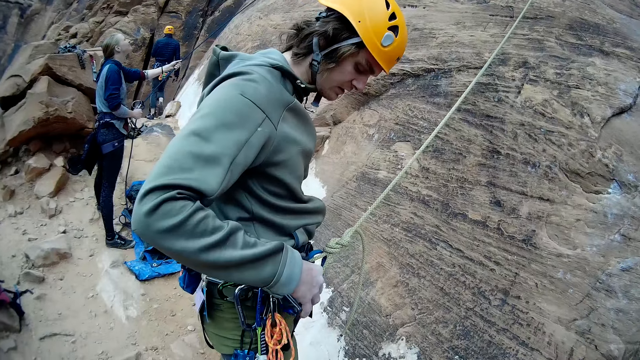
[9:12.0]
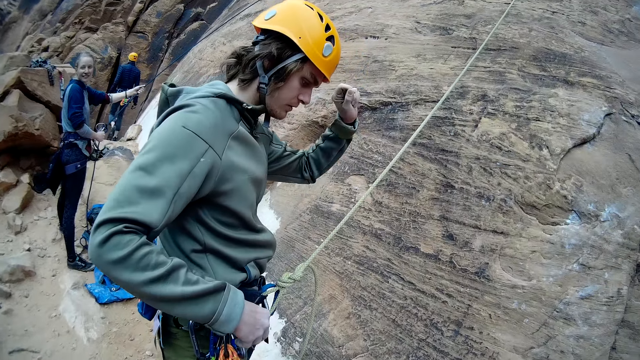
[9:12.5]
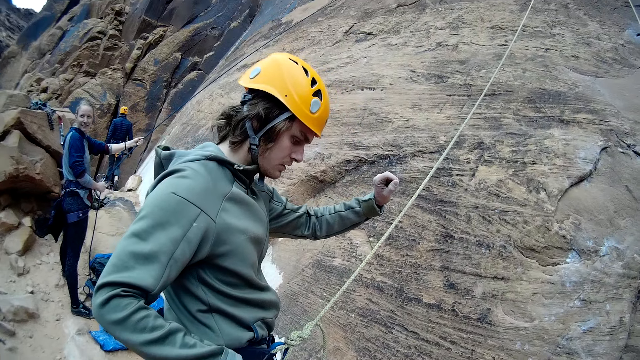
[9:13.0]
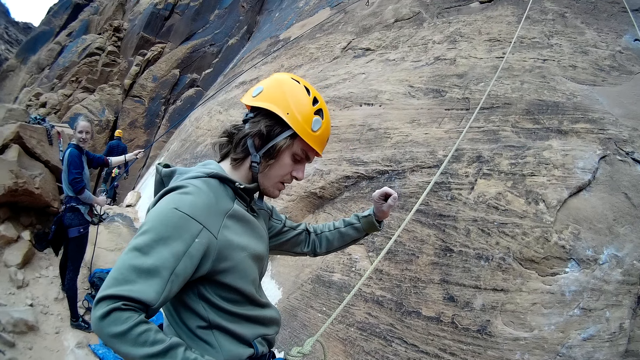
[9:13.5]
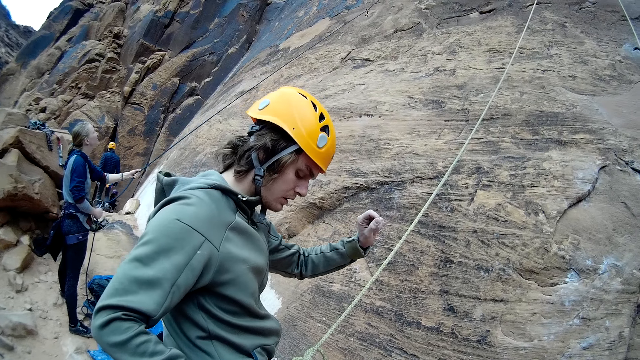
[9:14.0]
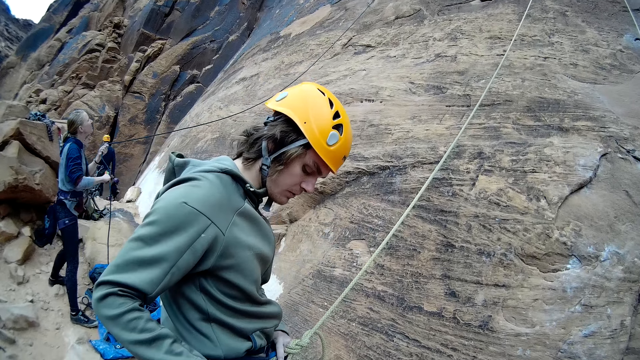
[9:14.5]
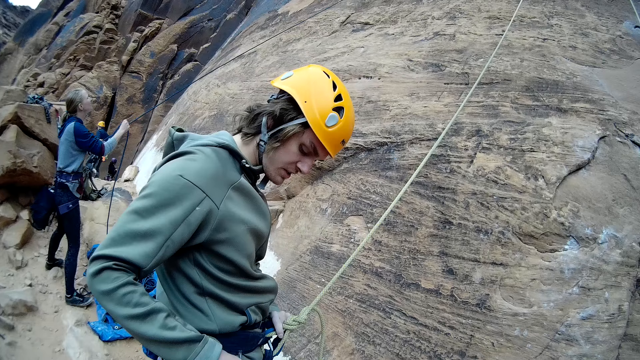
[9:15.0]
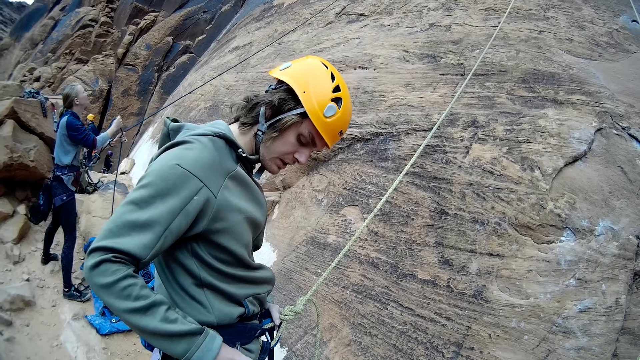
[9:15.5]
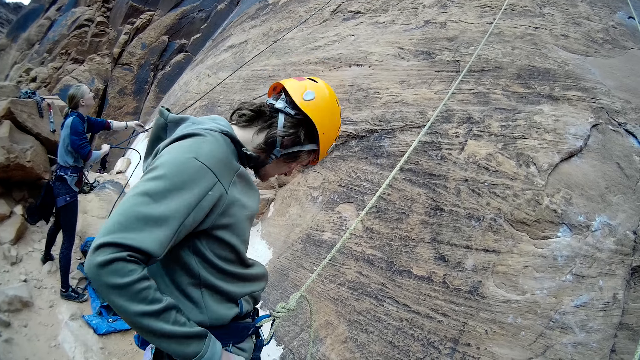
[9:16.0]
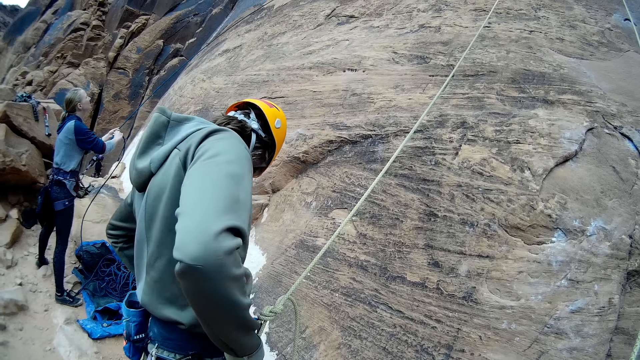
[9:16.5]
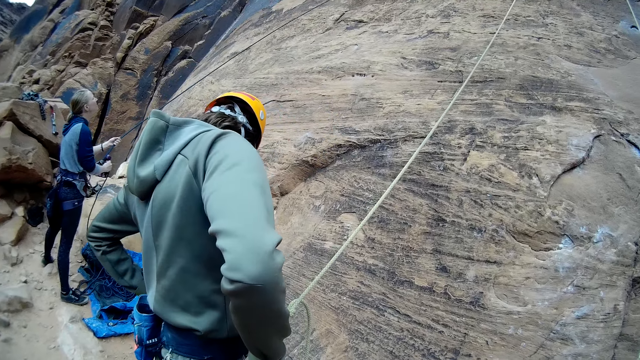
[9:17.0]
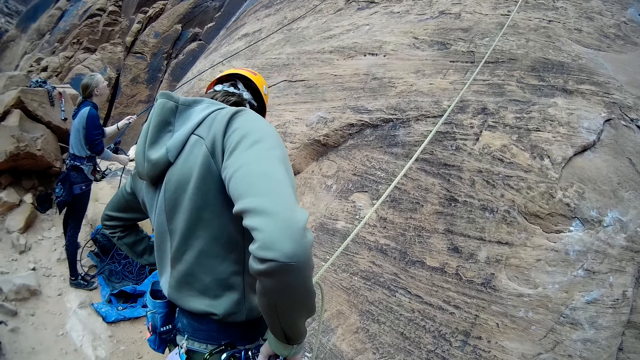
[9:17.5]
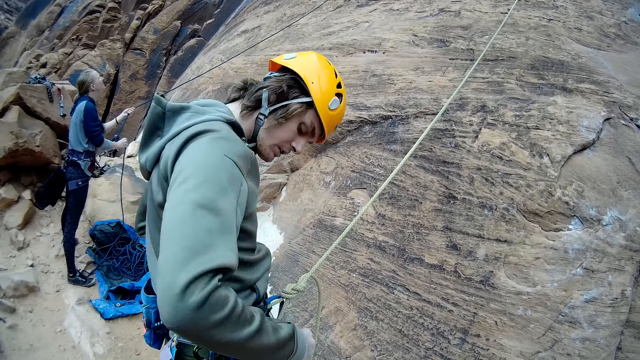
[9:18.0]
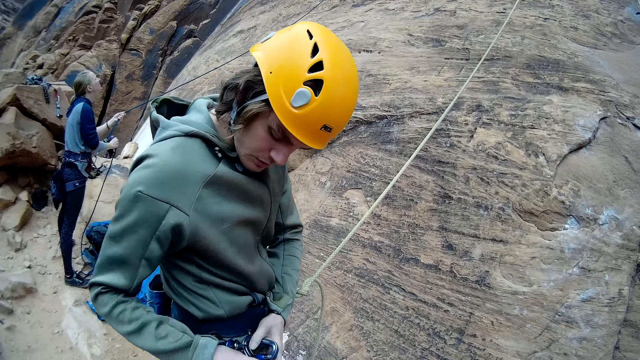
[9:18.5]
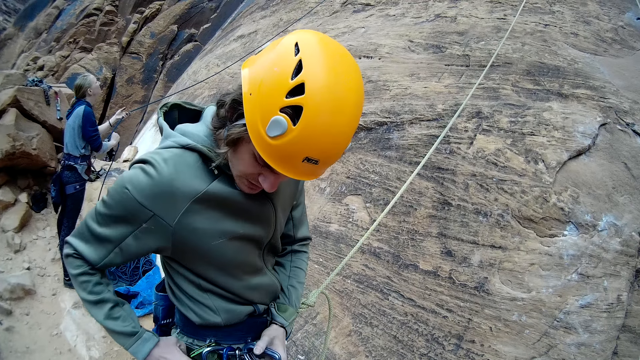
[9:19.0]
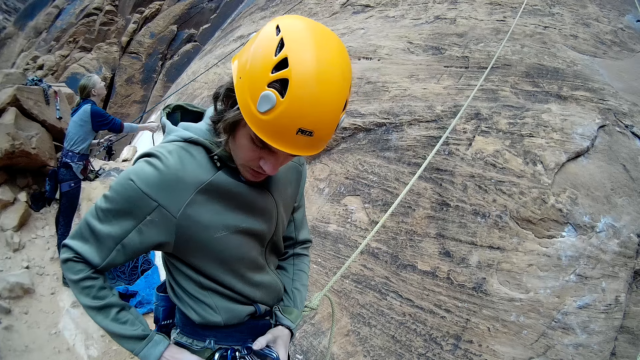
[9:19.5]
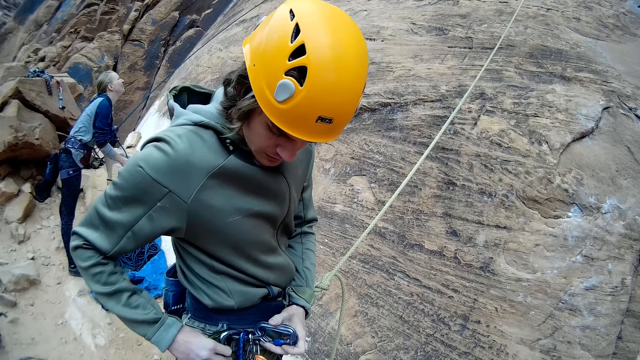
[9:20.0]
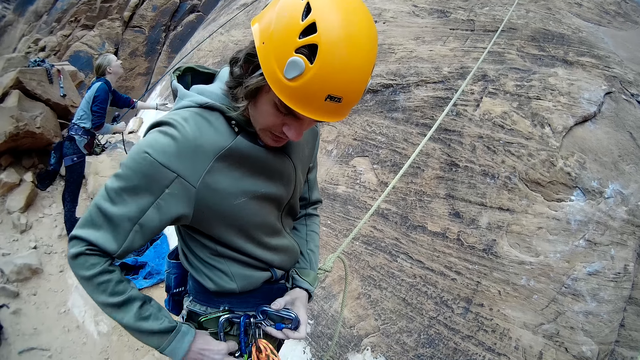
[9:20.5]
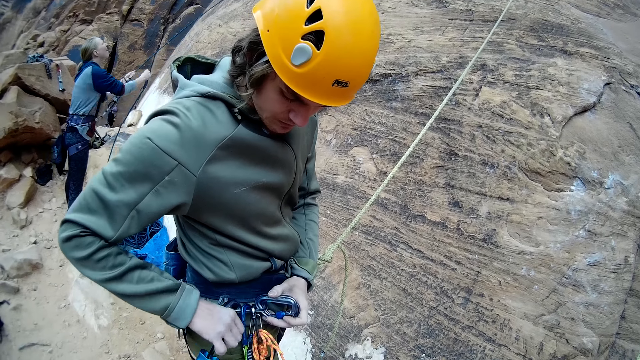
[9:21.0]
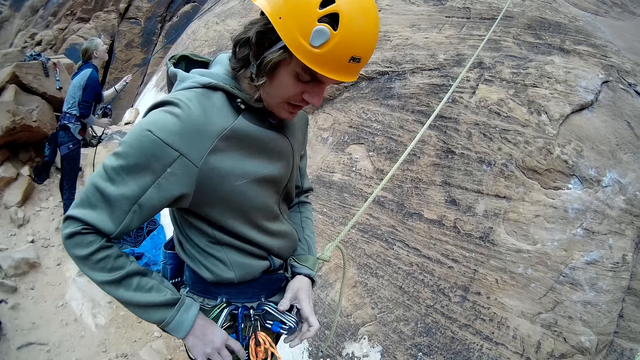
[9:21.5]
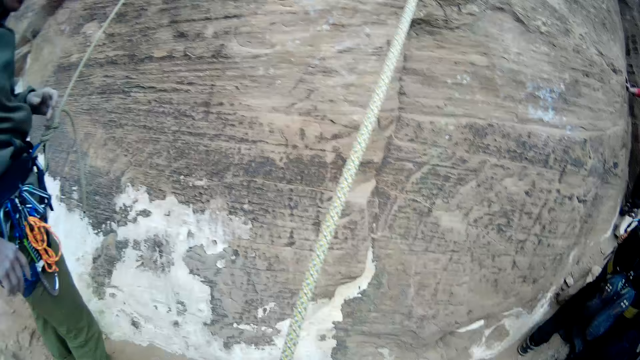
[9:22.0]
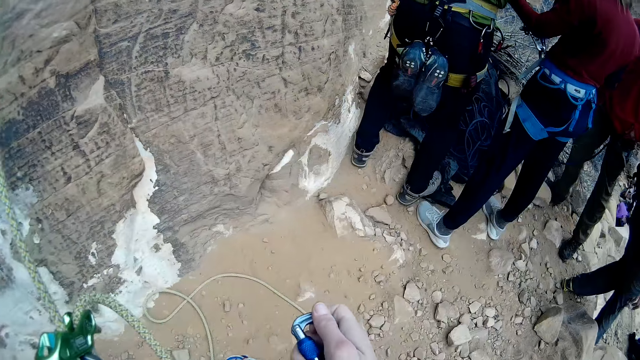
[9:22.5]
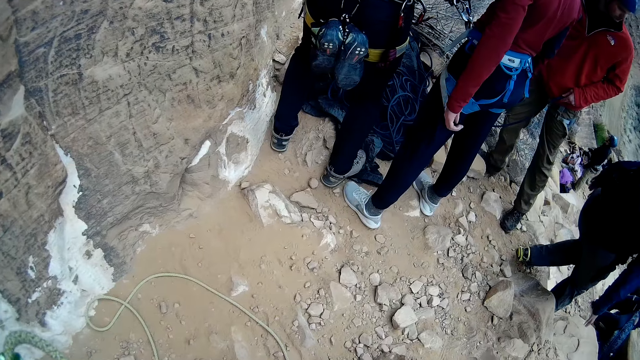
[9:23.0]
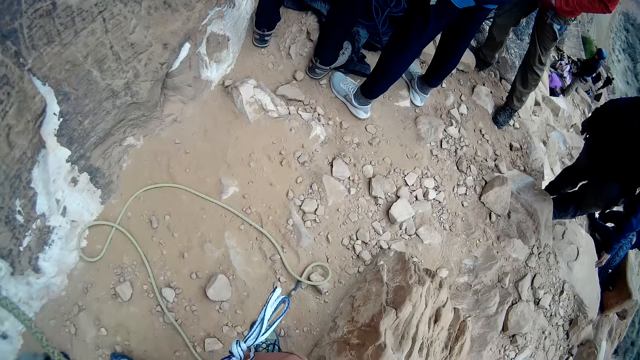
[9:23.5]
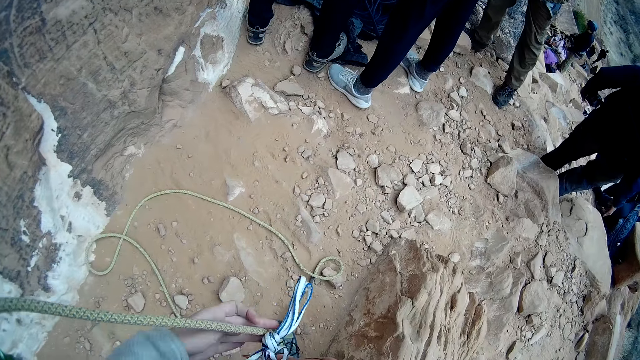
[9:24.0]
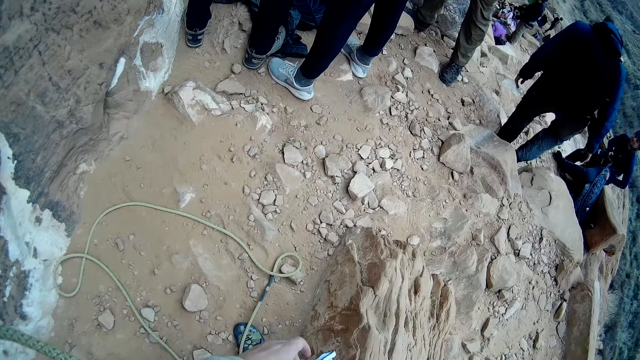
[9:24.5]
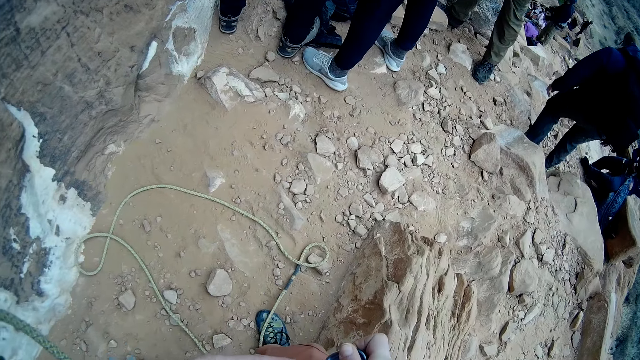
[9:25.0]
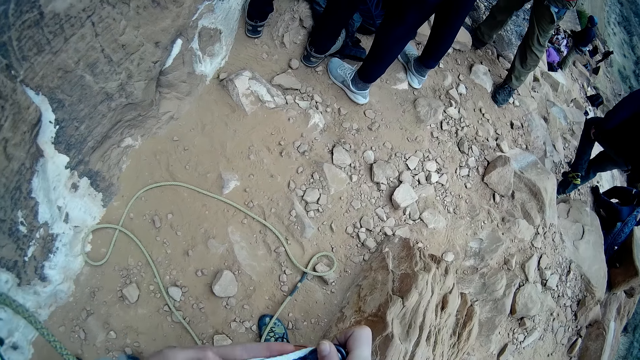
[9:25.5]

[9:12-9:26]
A woman pulls a rope. Another woman whirls a climbing rope on the quickdraws. A man turns his head to the left. The other woman whirls the climbing rope on the quickdraws. The man turns his head to the right. The other woman whirls the climbing rope on the quickdraws. The man holds the carabiners. The other woman pulls the climbing rope. She whirls the climbing rope on the quickdraws. The camera wearer looks around and holds a carabiner. The first woman lowers her left hand. A third woman walks down the rocks. The camera wearer holds the climbing rope.

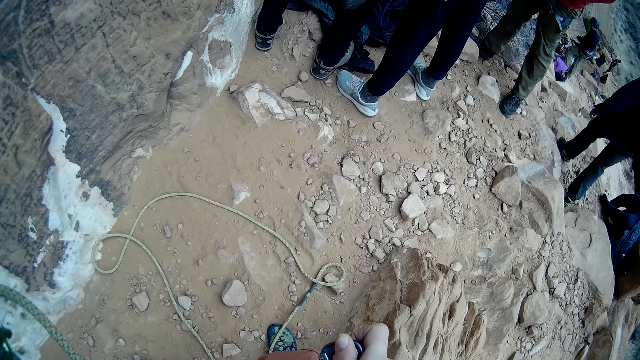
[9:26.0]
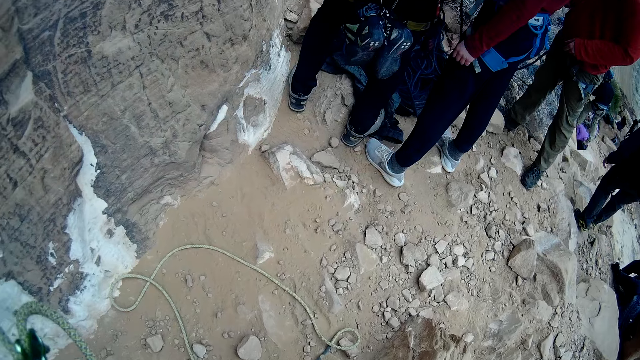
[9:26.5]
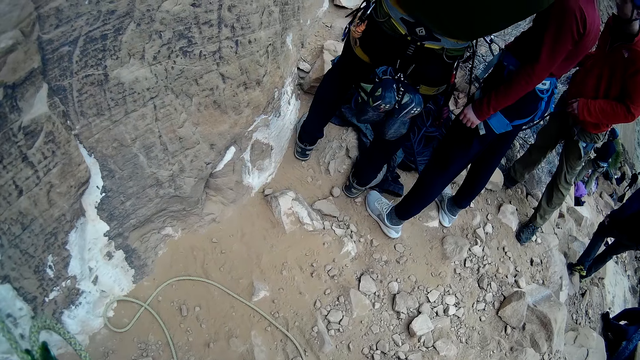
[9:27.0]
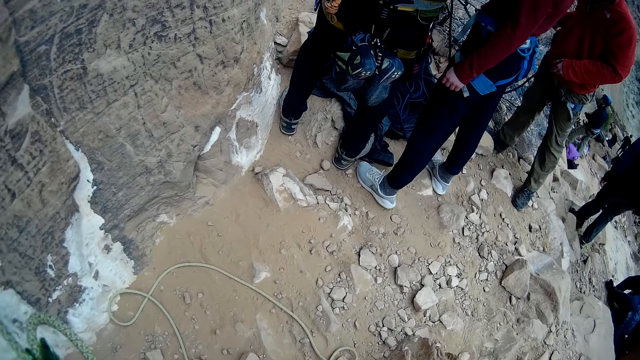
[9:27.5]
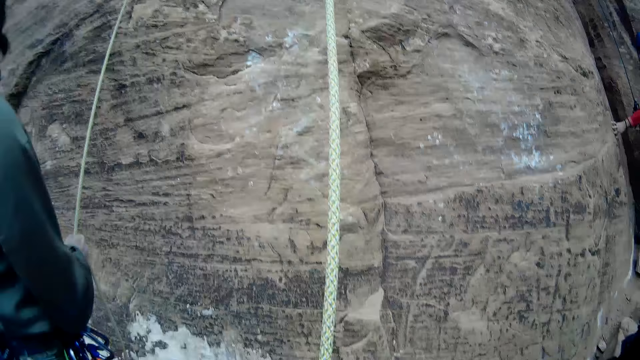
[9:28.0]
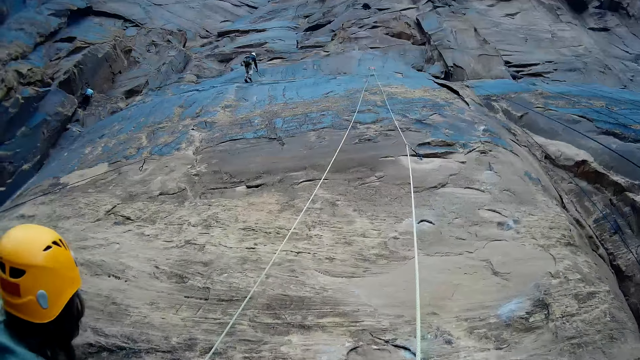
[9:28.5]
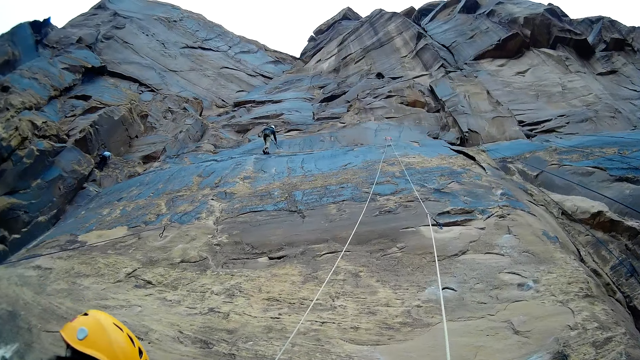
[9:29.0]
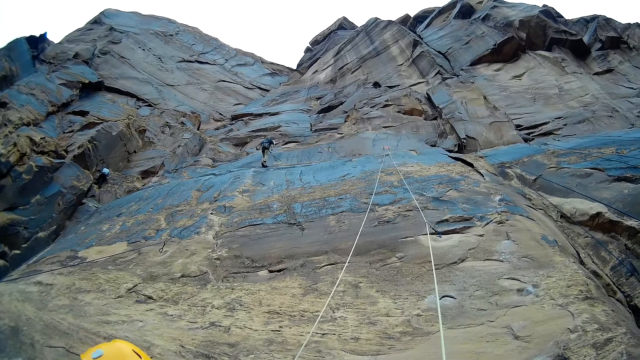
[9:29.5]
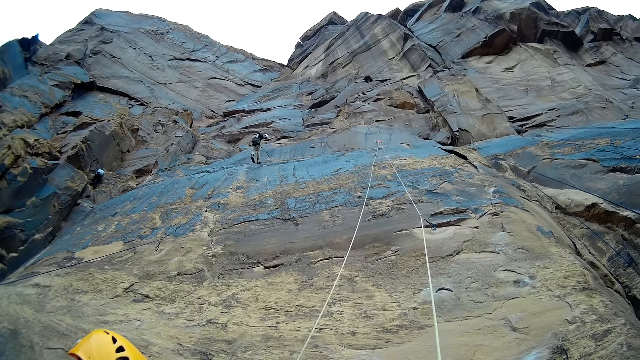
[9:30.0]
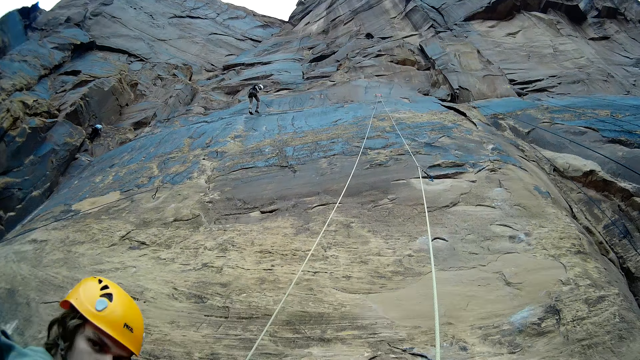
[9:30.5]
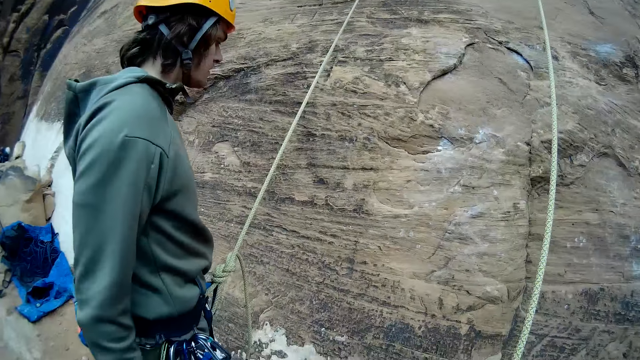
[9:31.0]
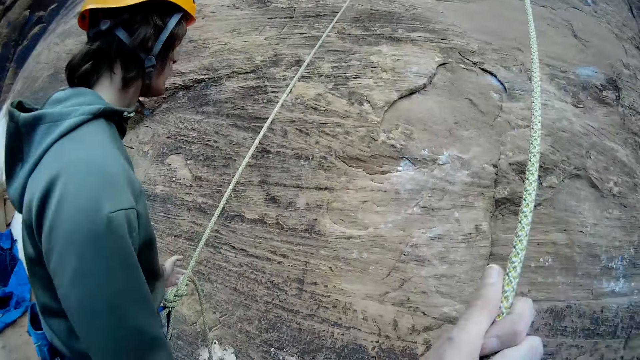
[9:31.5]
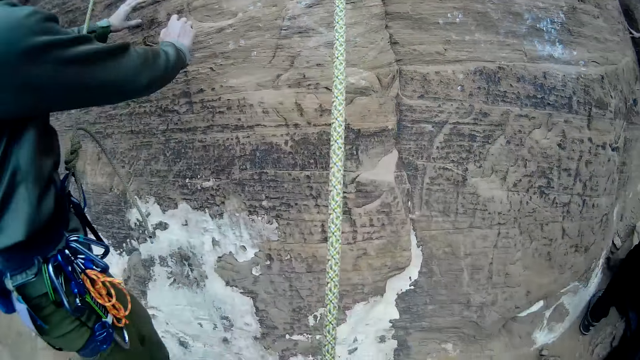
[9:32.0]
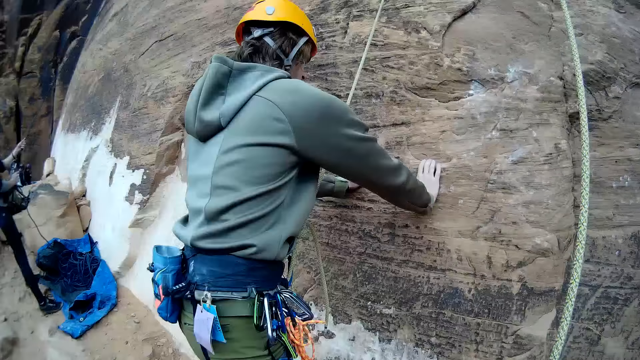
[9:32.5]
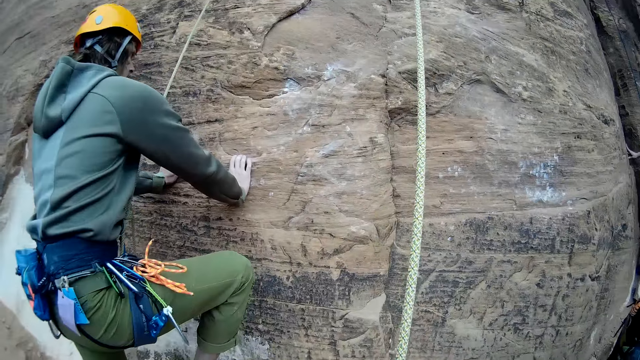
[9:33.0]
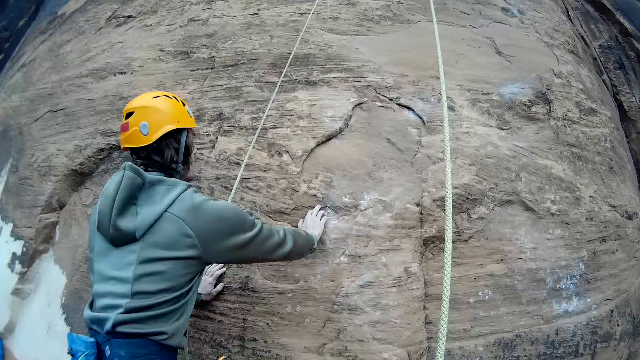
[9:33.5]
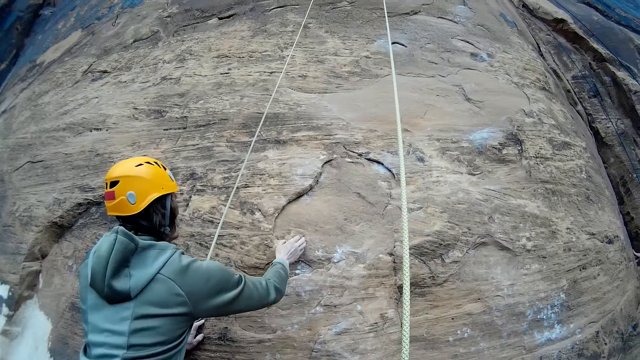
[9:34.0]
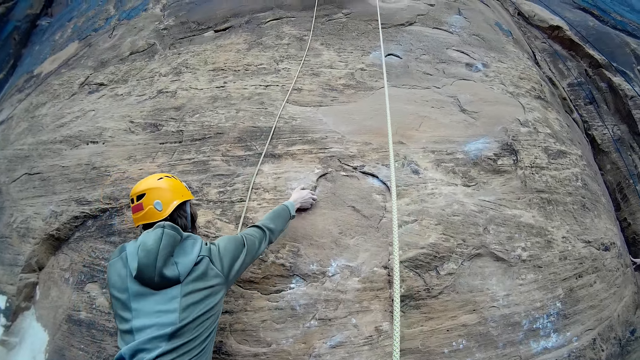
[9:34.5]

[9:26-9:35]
A man walks forward. The camera wearer looks around. Another man walks down the rock. The camera wearer holds the climbing rope. He pulls the long straight dynamic rope on the mountain with his hands simultaneously. A third man holds the rock with both his hands. The third man steps on the rock with his right leg.
